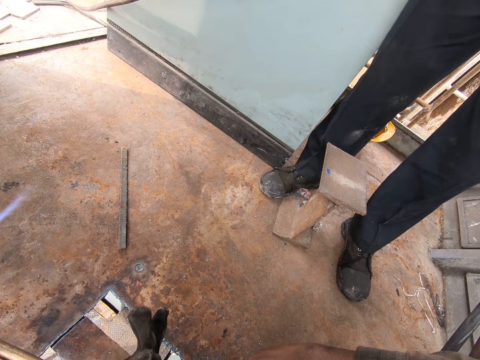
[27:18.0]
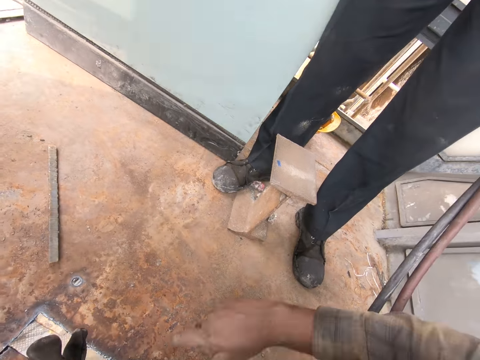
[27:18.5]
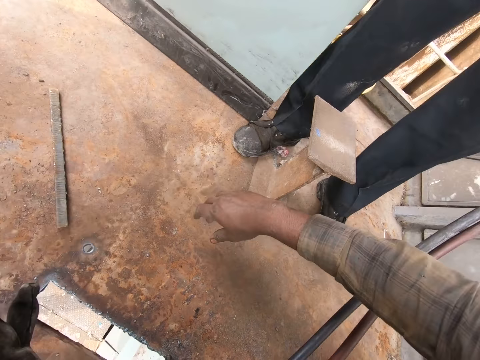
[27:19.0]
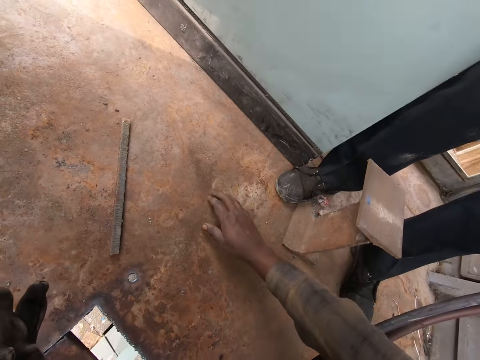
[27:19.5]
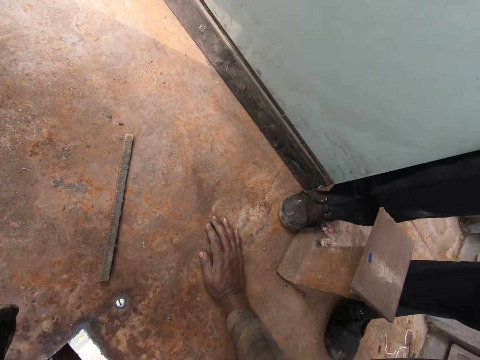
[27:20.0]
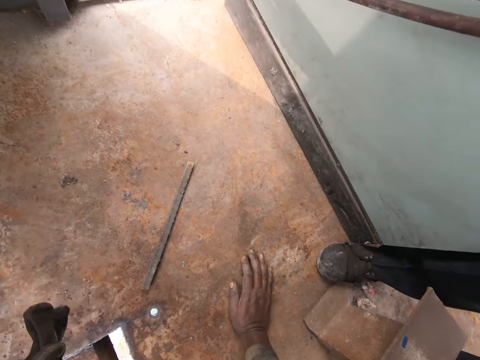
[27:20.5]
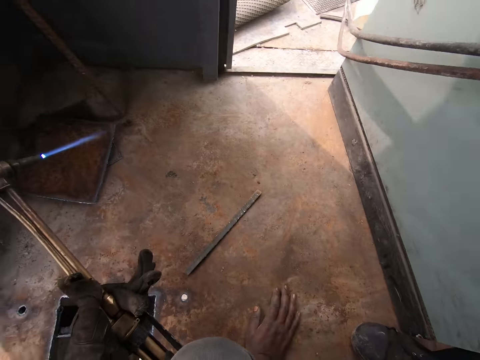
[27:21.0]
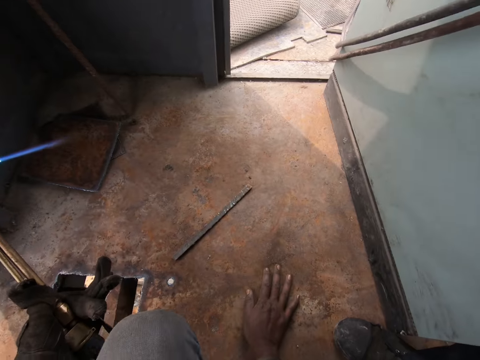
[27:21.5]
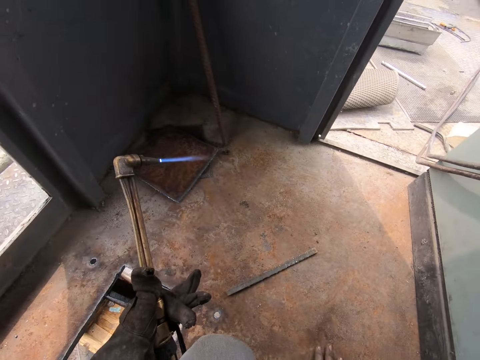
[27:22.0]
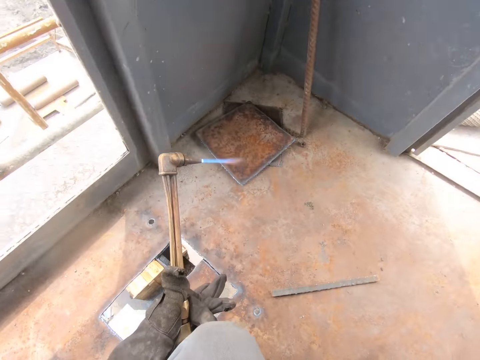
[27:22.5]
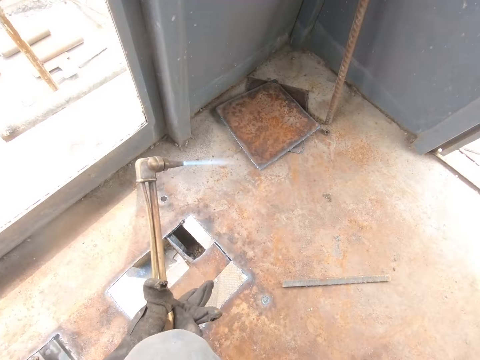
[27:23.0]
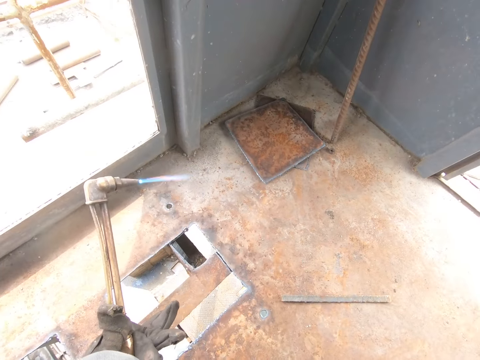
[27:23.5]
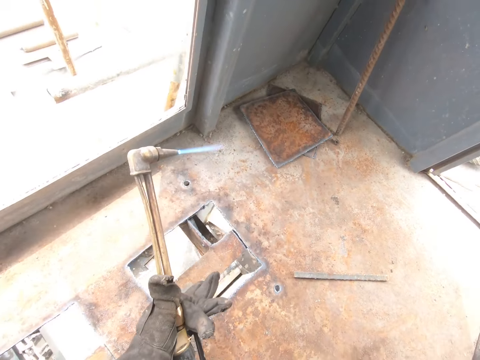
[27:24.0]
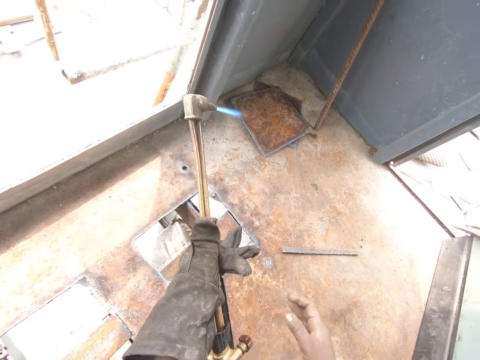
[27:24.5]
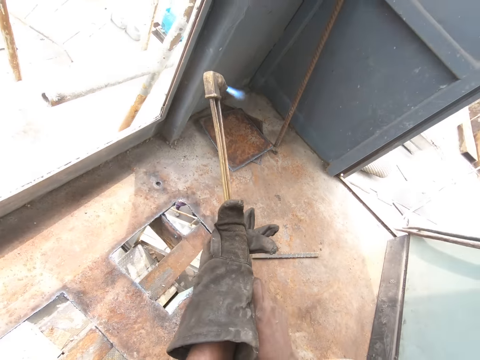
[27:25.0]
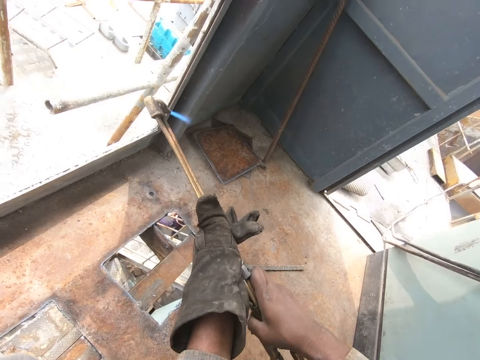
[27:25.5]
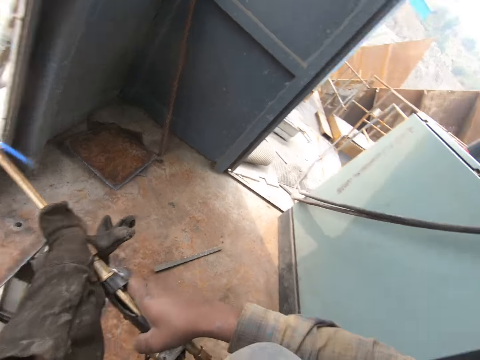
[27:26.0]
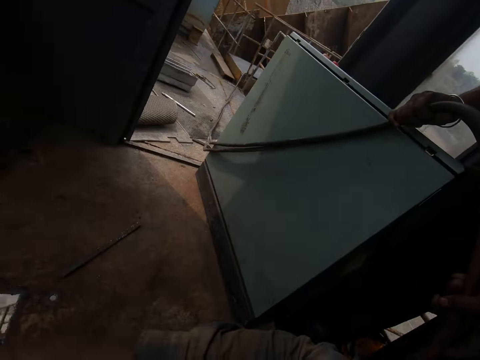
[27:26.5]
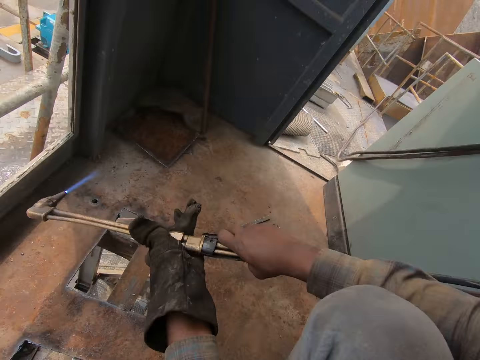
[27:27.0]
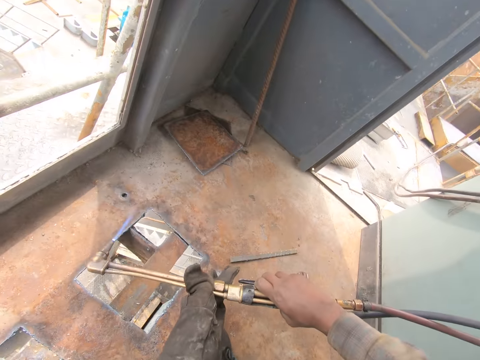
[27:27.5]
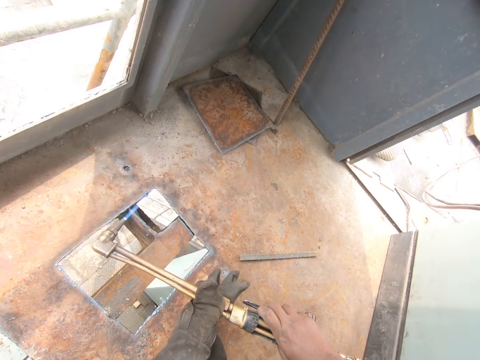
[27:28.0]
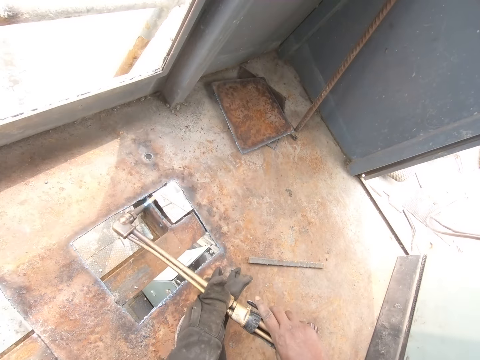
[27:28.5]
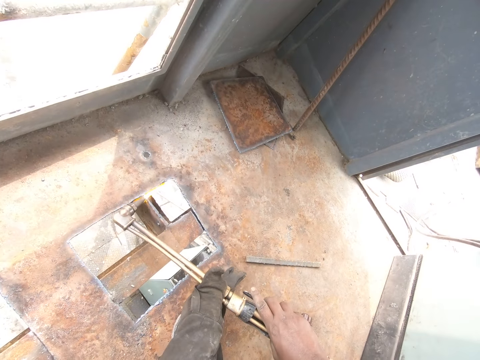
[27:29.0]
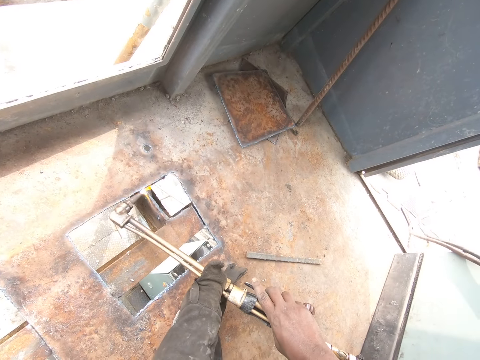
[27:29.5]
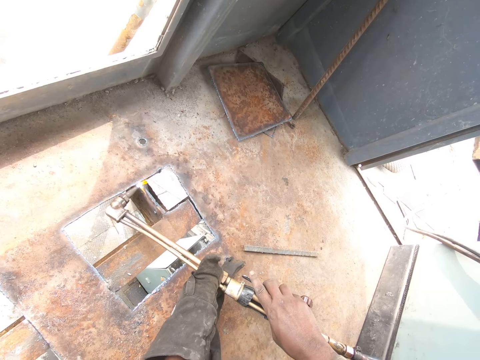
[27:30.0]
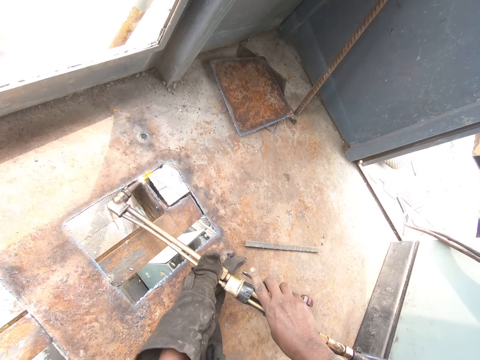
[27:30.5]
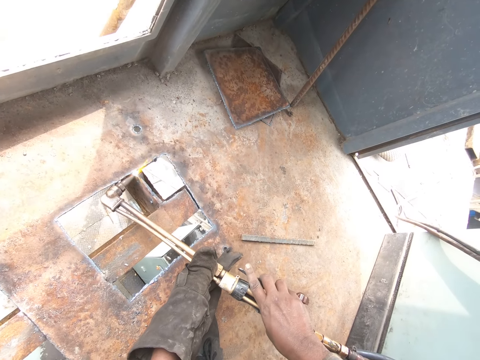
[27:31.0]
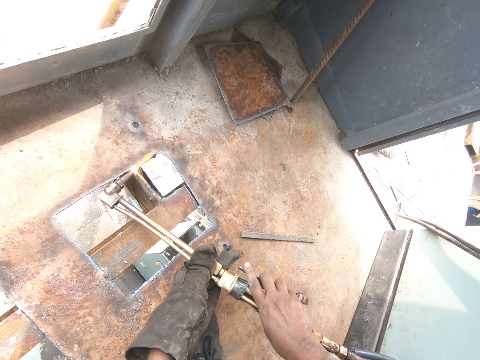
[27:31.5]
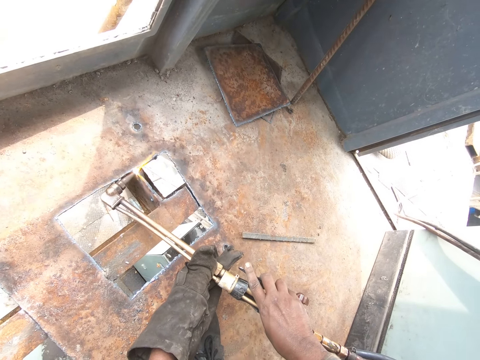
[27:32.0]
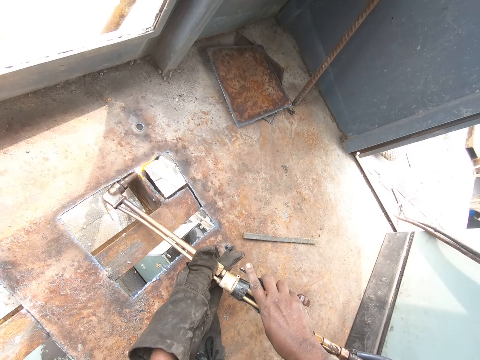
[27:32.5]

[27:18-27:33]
The camera wearer places a hand on the metal floor. They hold the welding torch with the left hand. They hold the welding torch with both hands. They weld on the metal with the welding torch.

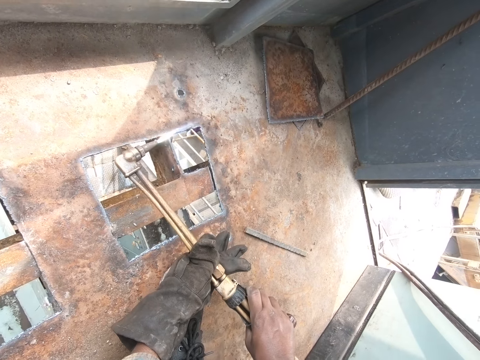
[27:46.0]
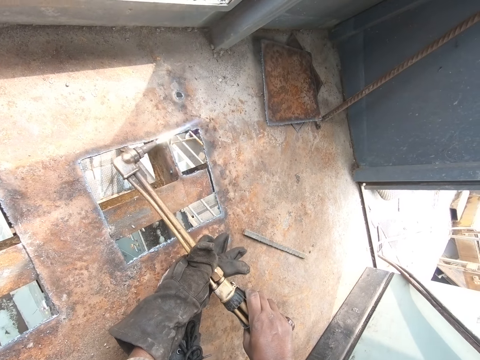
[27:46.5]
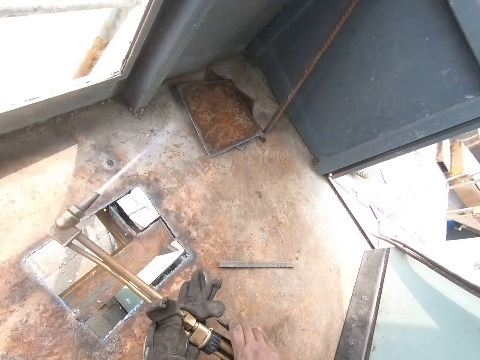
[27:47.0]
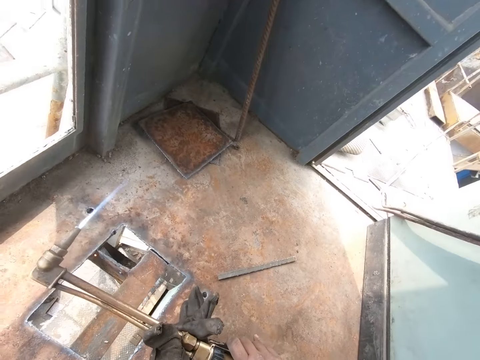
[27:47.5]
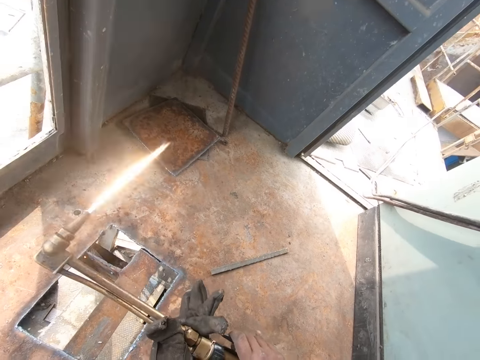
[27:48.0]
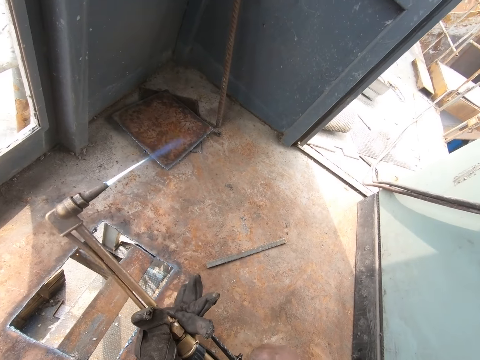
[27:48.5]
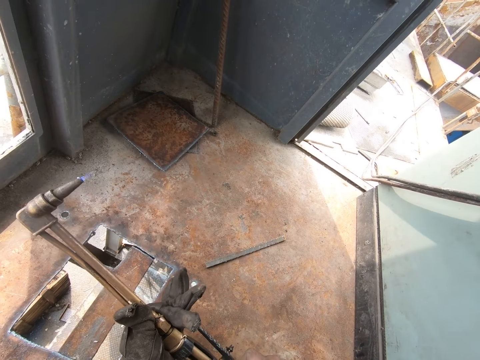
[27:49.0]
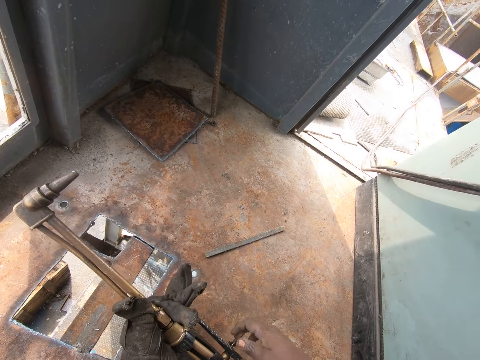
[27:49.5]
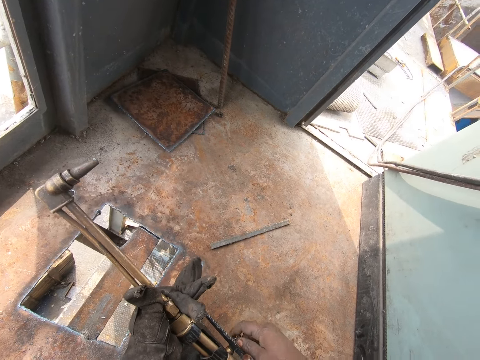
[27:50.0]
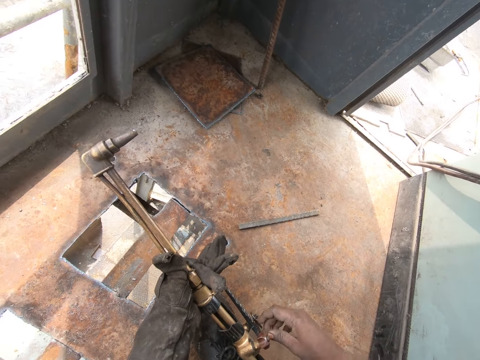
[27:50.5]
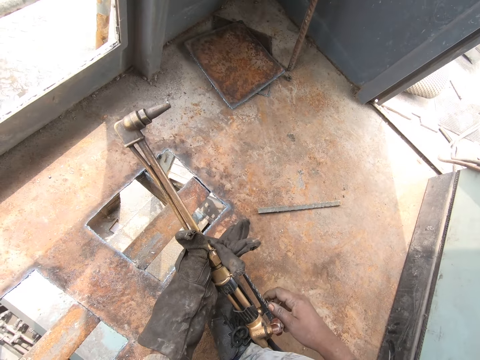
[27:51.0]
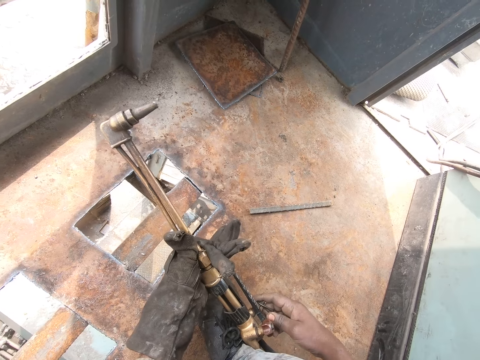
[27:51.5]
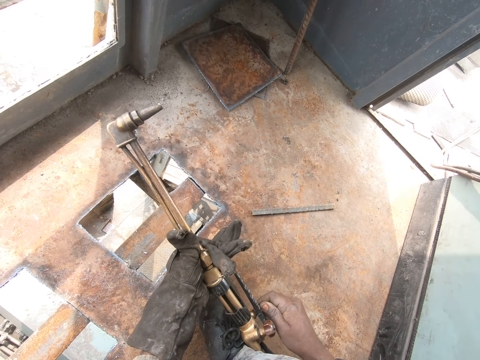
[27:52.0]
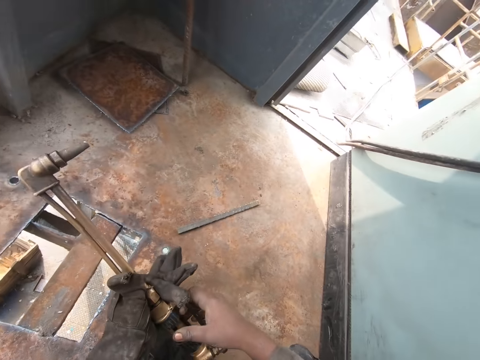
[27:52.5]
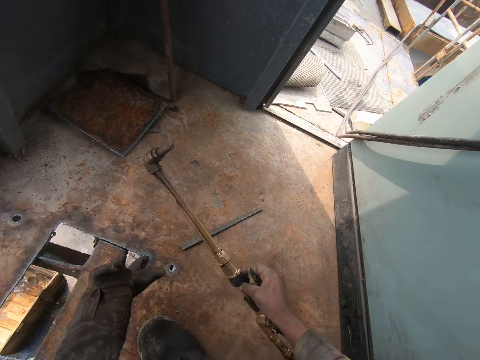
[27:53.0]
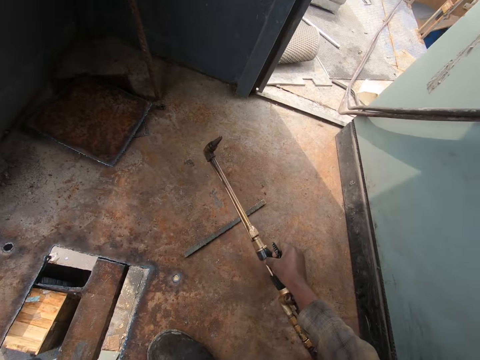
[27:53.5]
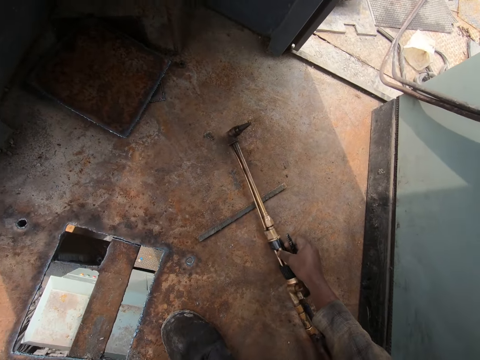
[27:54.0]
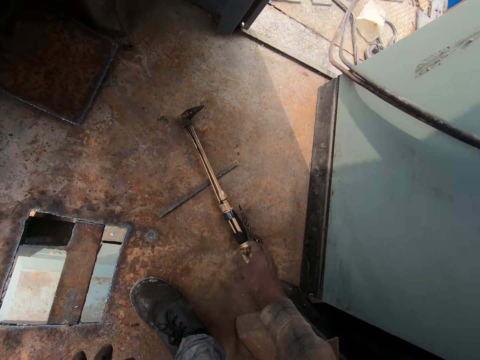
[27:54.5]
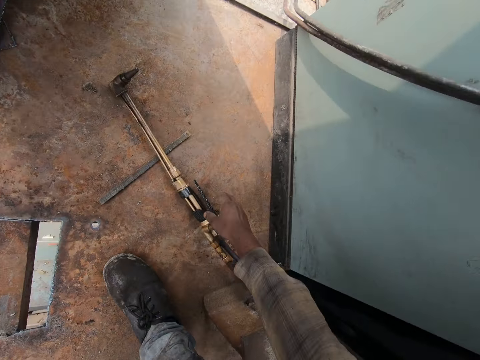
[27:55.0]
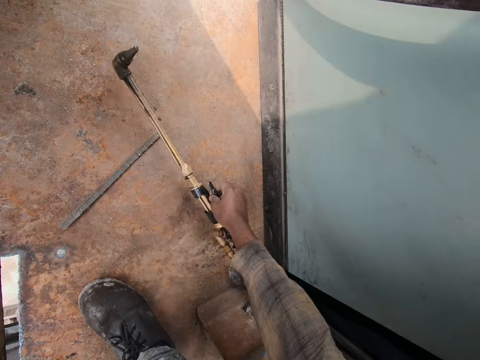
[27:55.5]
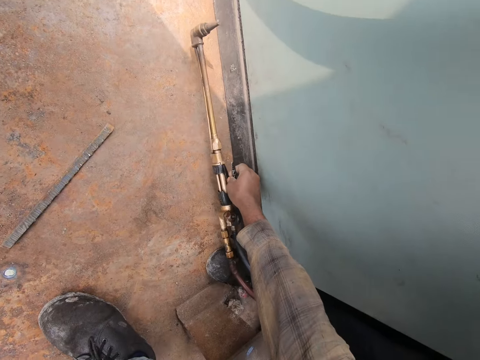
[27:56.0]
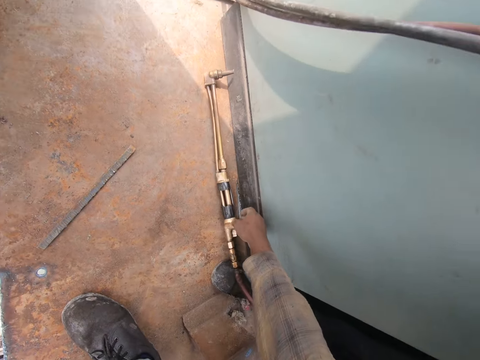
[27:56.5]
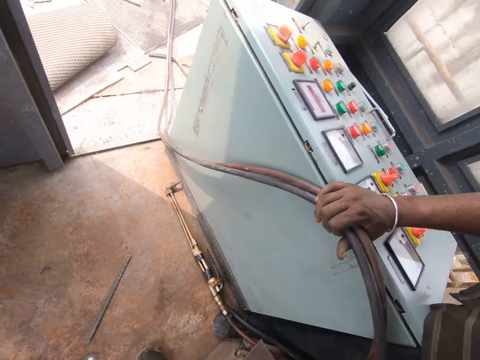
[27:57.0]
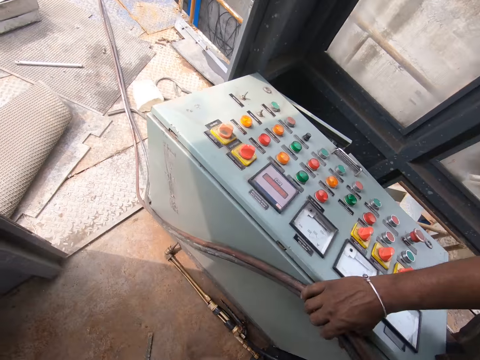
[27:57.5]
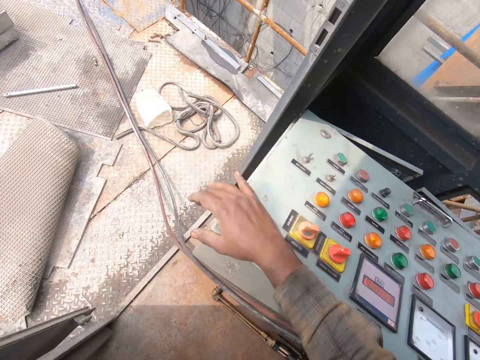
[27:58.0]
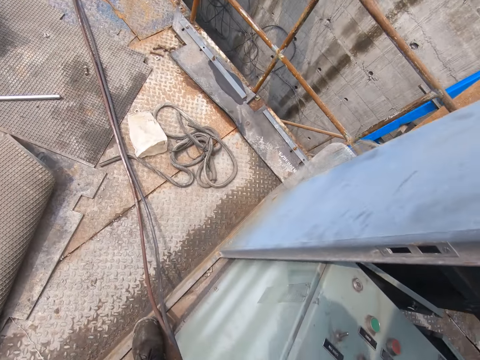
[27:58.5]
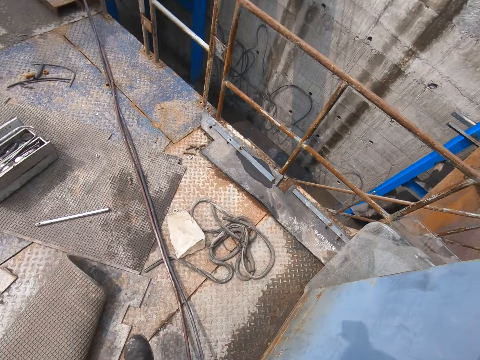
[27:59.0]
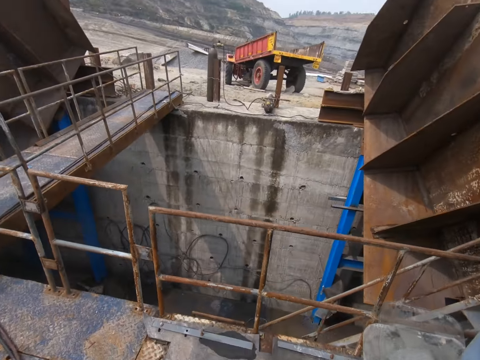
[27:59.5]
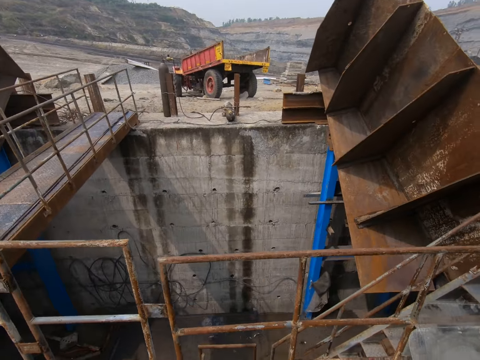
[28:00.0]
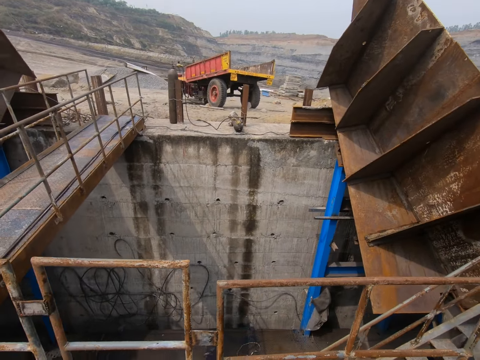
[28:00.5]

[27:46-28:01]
The camera wearer lifts the welding torch. He turns off the gas welding lighter. He adjusts the gas valve. He puts down the welding torch on the metal floor. He moves the welding torch with his hand. He touches a machine. He walks outside.
